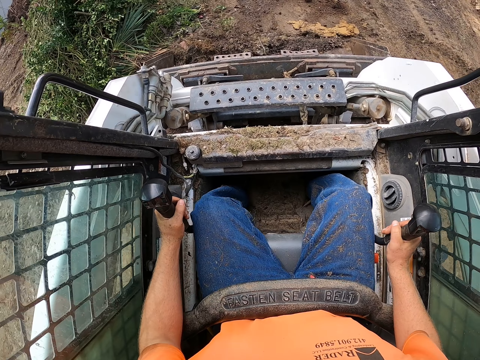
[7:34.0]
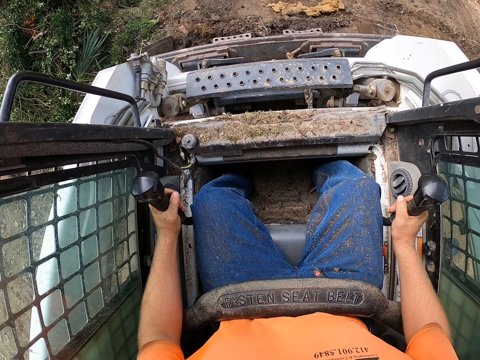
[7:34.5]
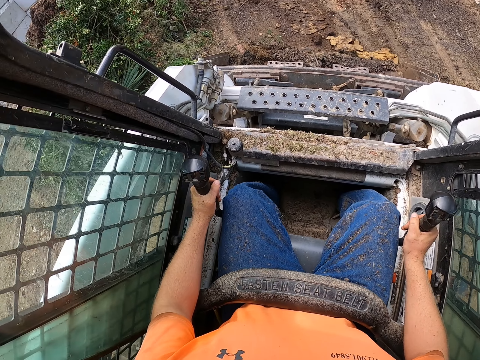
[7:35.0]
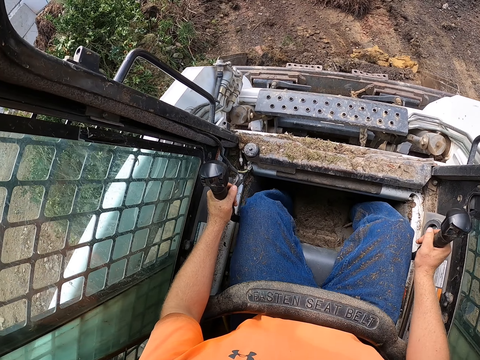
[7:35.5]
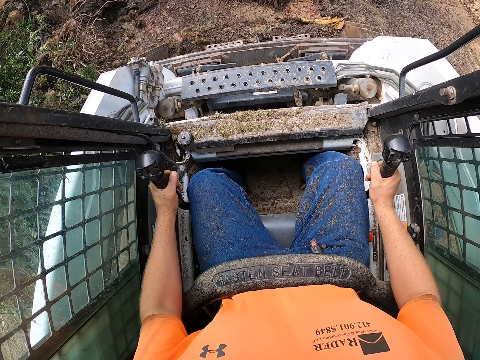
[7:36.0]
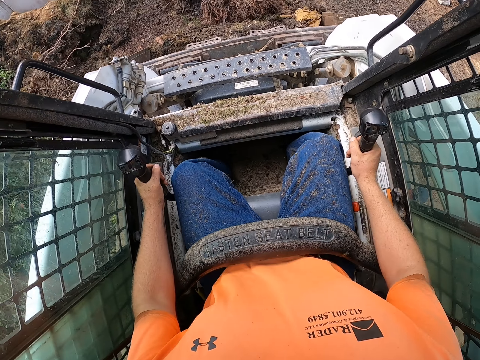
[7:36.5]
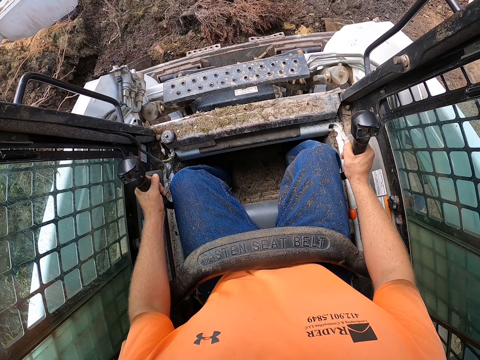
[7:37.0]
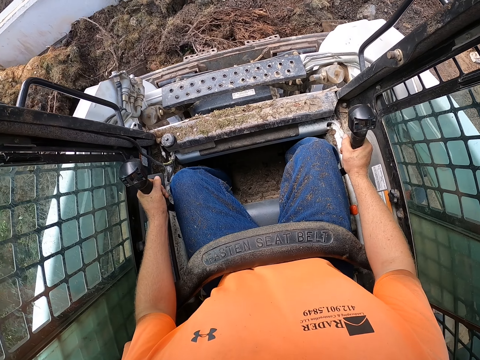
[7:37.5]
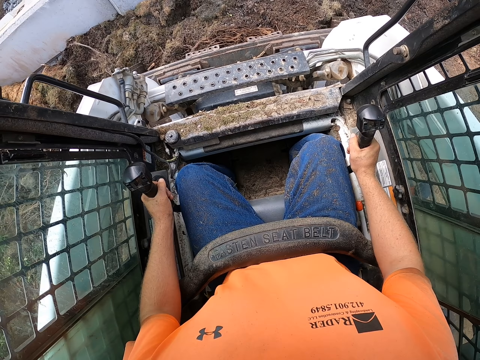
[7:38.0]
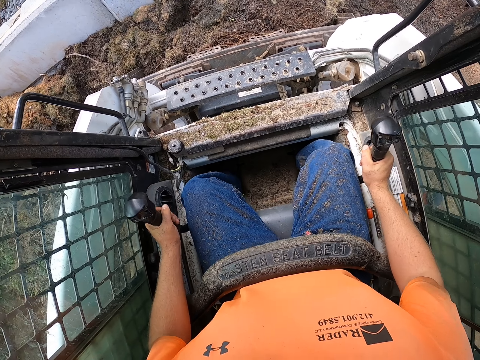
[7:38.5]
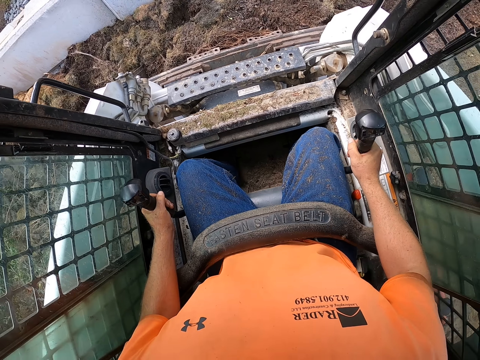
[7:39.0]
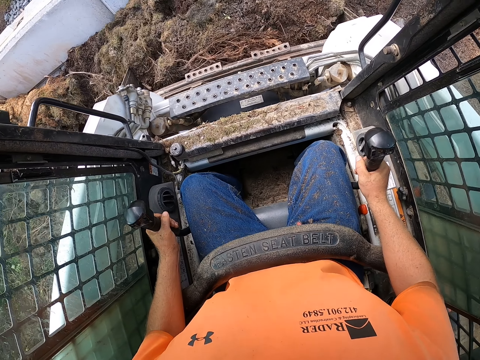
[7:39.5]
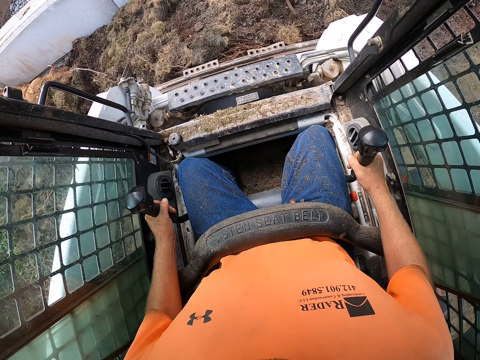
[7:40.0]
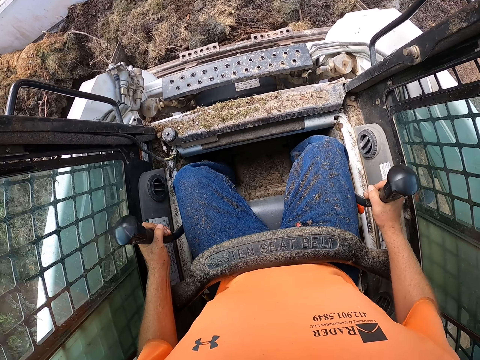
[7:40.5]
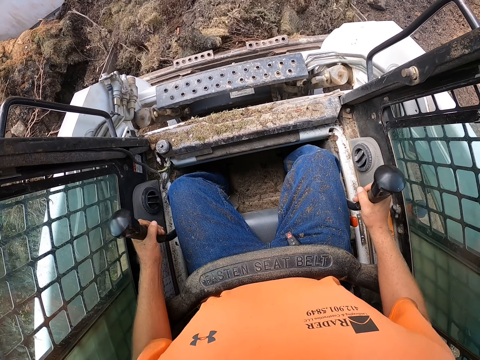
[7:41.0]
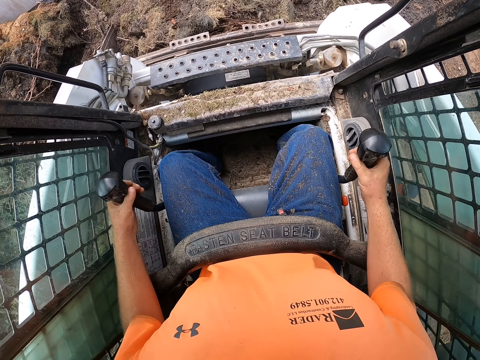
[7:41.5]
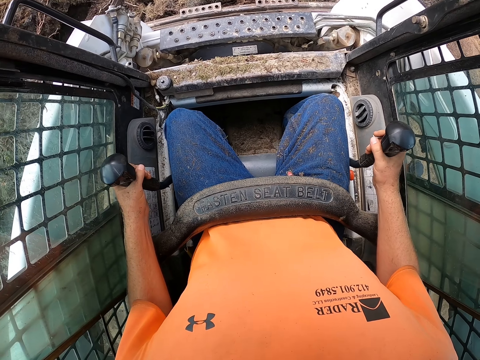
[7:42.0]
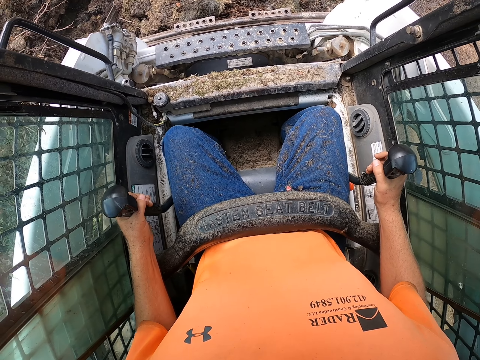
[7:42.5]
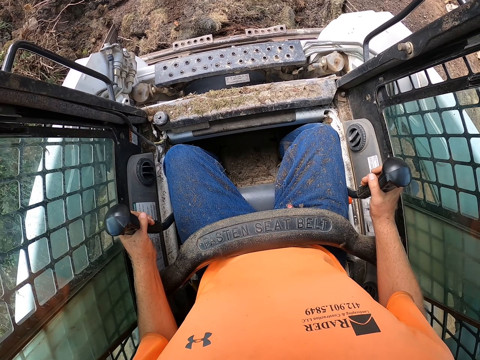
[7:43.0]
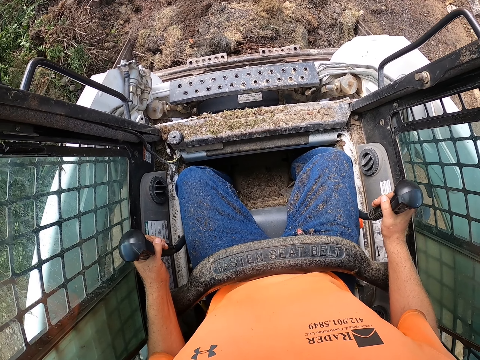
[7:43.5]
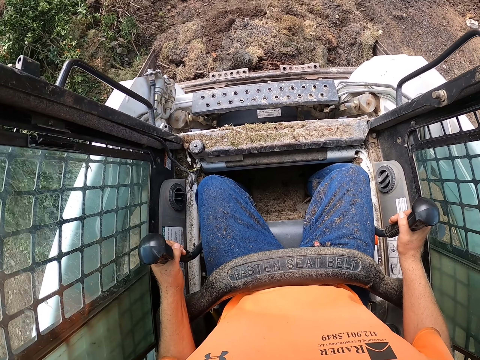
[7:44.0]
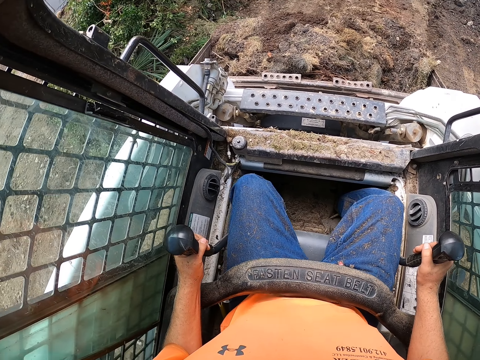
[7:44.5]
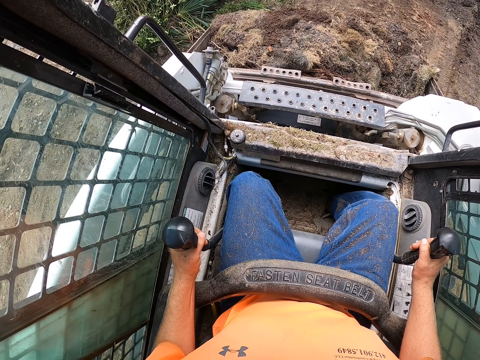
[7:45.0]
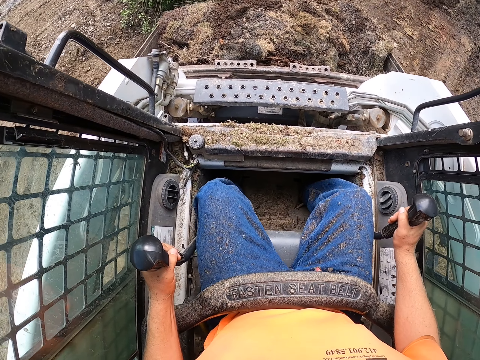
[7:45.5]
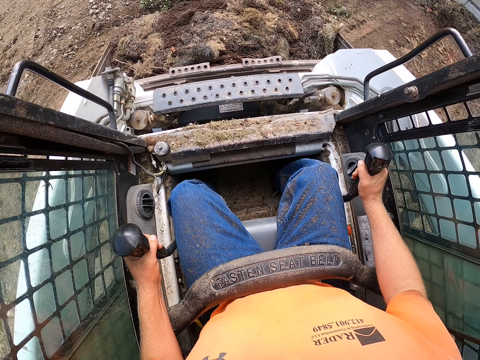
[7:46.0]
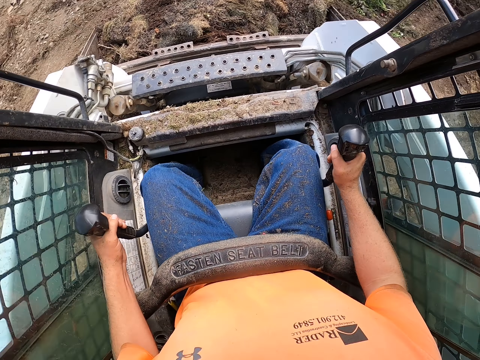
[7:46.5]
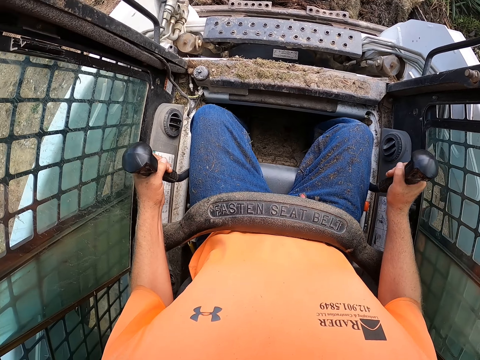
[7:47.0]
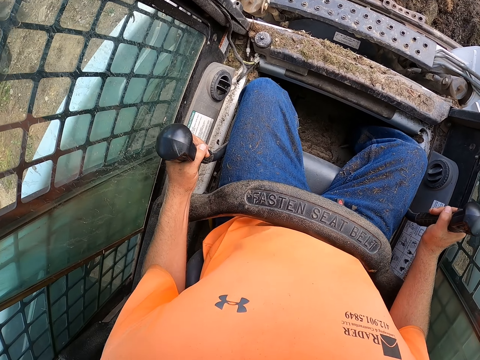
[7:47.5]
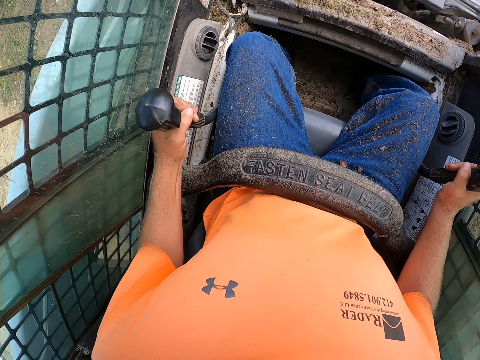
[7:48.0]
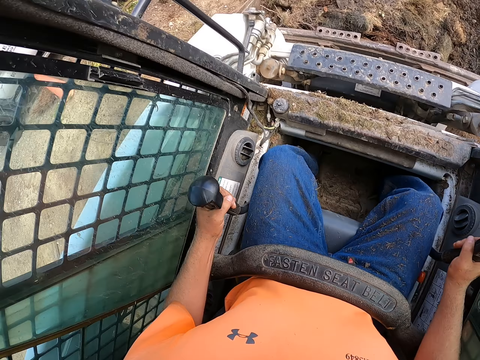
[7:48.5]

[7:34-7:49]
The camera wearer drives the track loader towards the truck with the gear shifters in both hands.

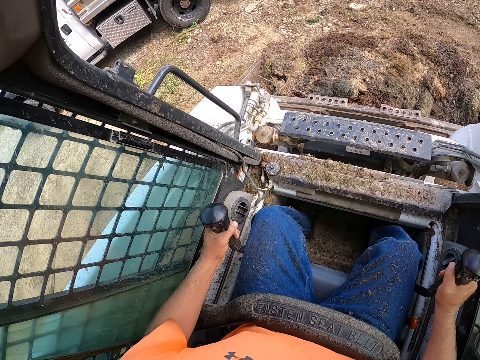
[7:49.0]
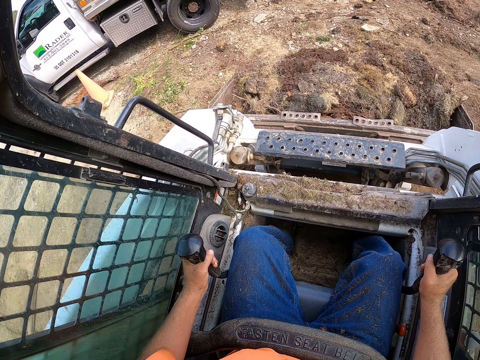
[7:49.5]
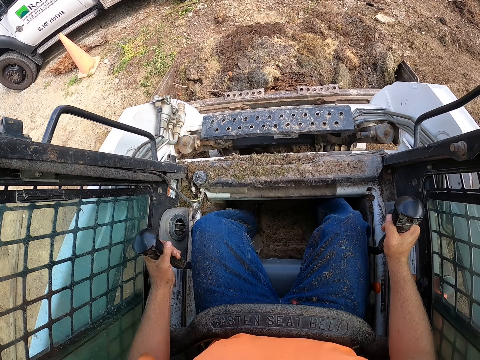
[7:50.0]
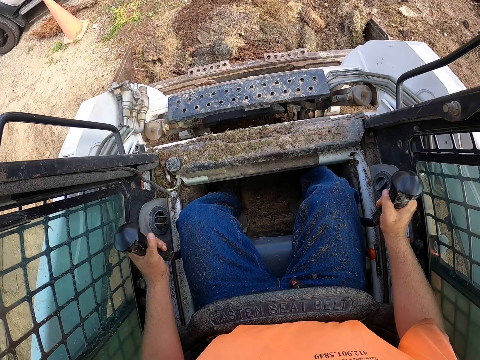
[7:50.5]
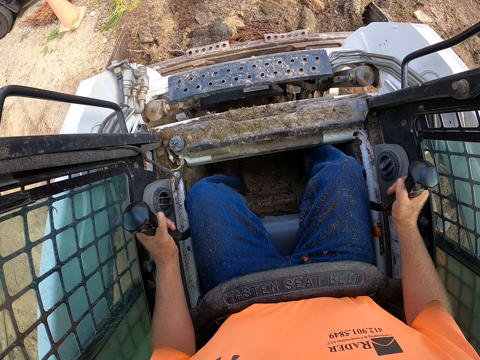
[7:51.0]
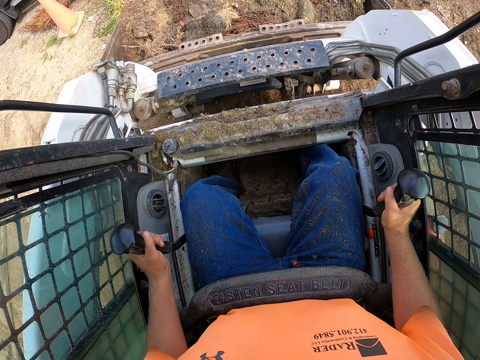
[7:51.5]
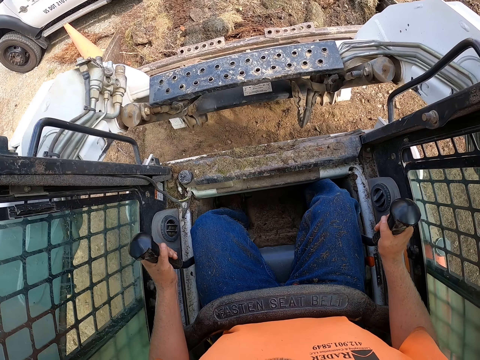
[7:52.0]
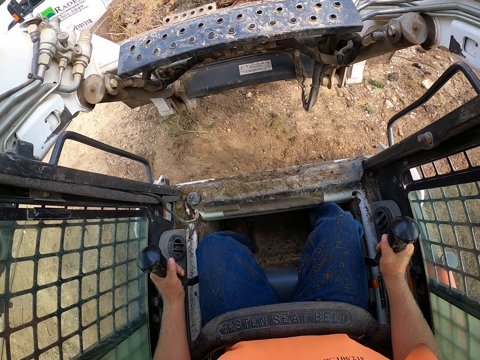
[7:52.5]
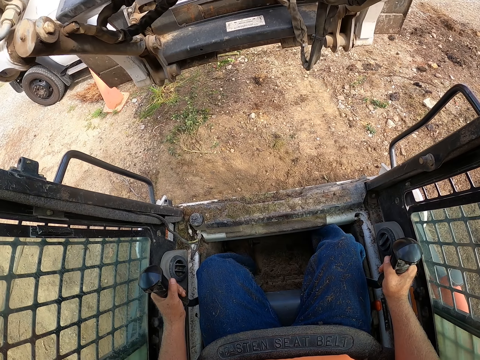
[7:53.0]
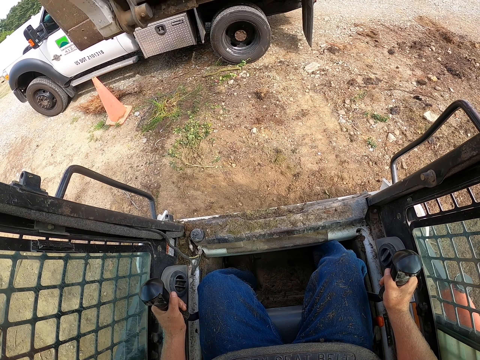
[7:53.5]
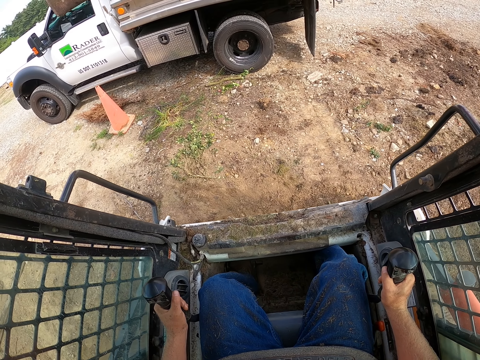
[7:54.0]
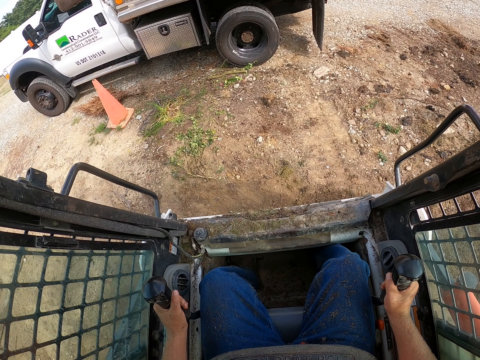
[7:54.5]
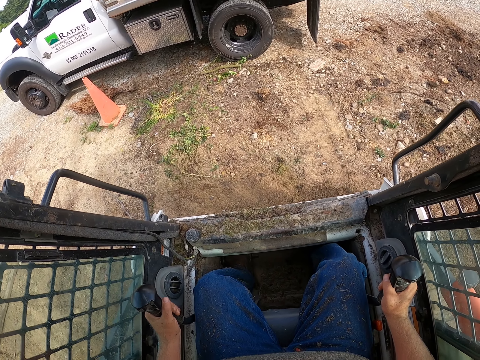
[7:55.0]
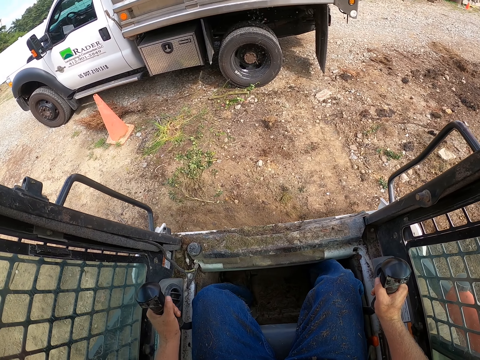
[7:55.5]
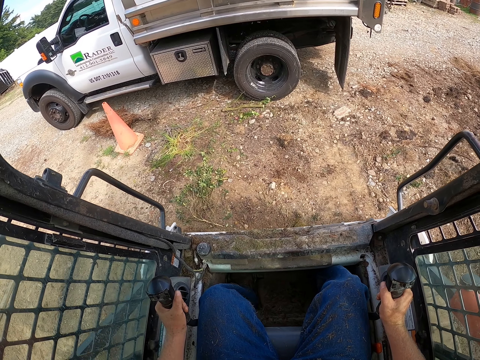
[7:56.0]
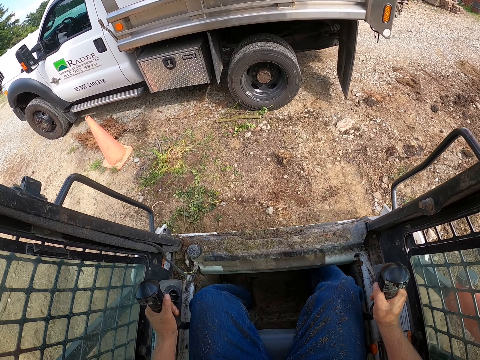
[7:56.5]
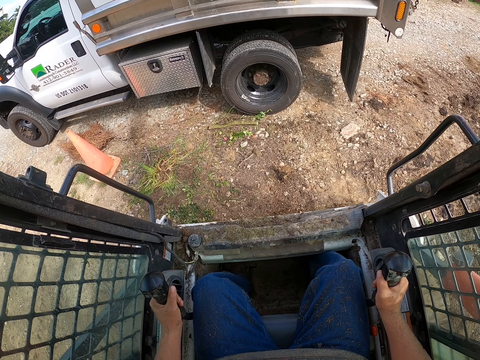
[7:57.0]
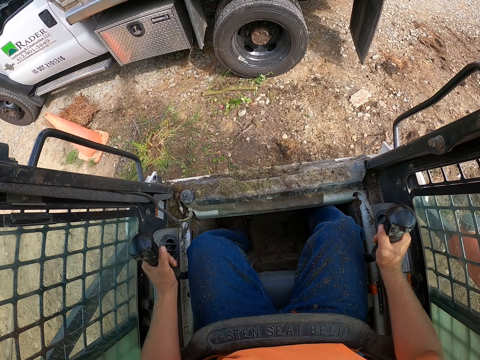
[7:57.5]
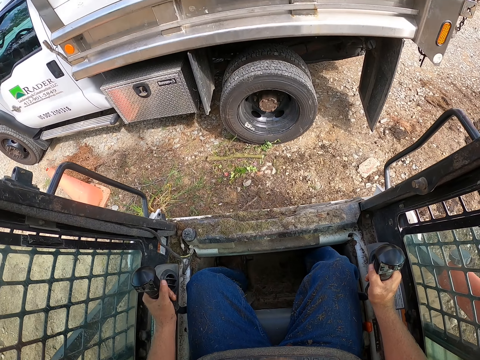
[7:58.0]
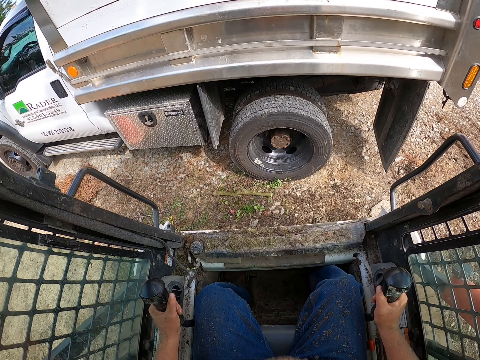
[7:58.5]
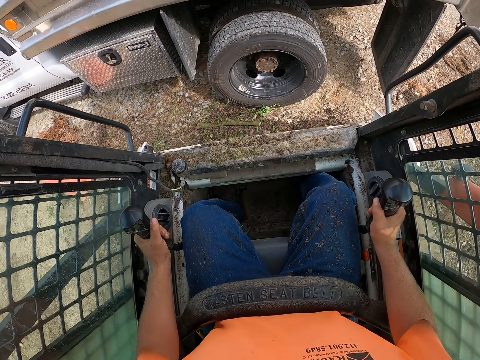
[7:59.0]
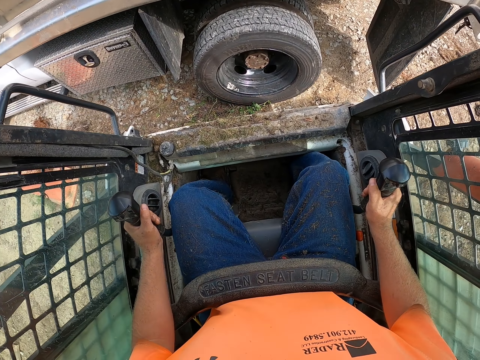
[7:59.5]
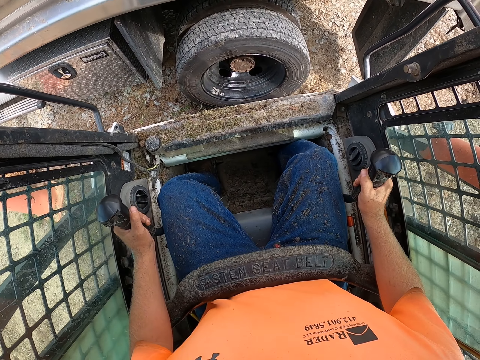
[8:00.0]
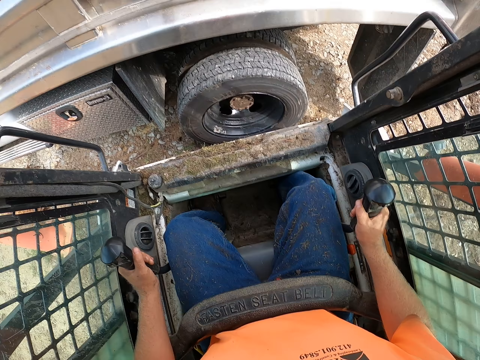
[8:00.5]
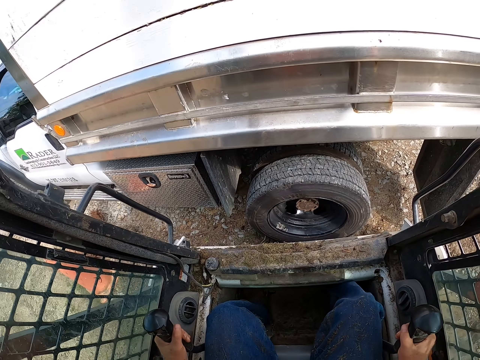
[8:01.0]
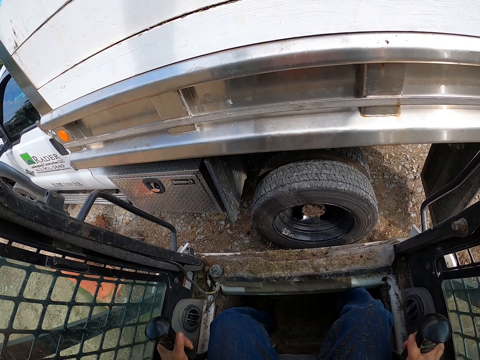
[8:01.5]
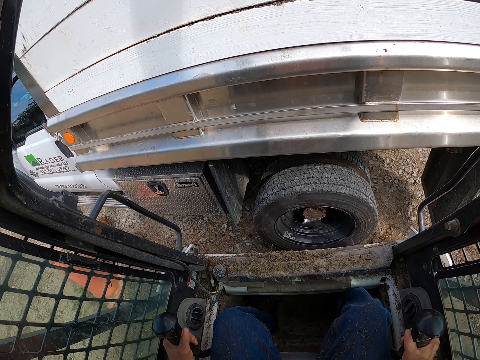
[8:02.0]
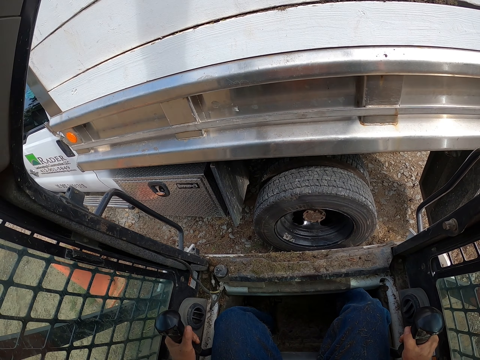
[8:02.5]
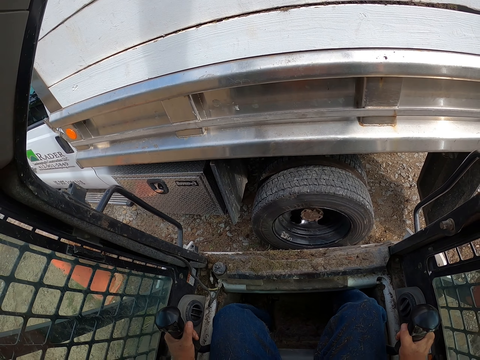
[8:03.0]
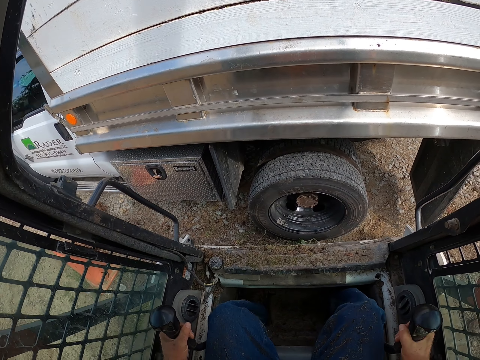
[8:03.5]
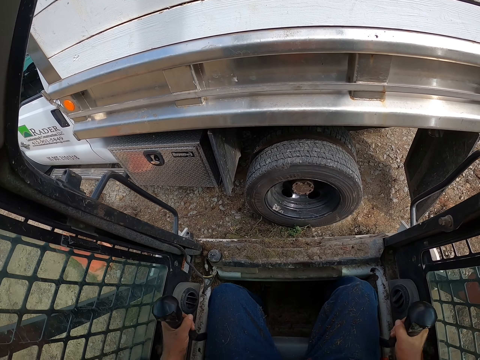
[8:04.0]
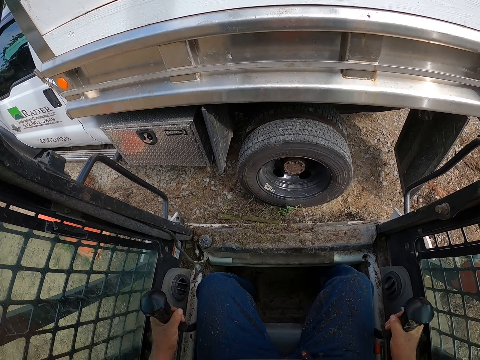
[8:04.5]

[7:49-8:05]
The camera wearer offloads mulch from the track loader into the truck.
